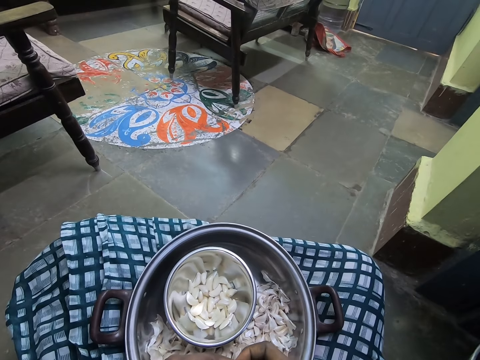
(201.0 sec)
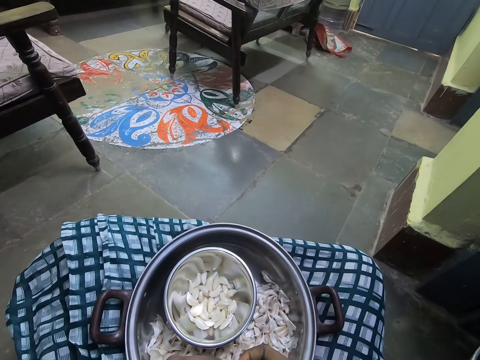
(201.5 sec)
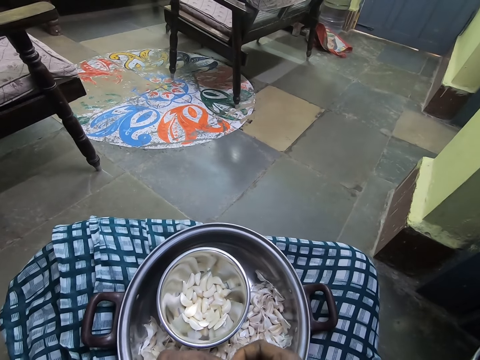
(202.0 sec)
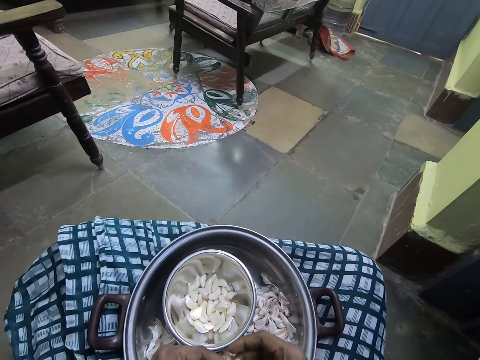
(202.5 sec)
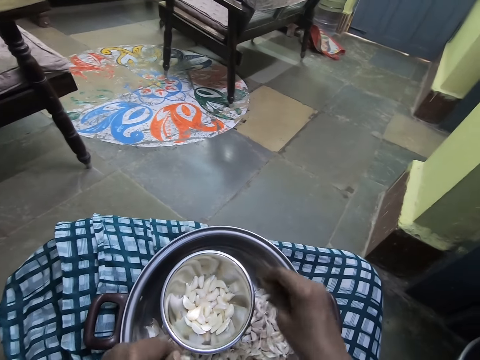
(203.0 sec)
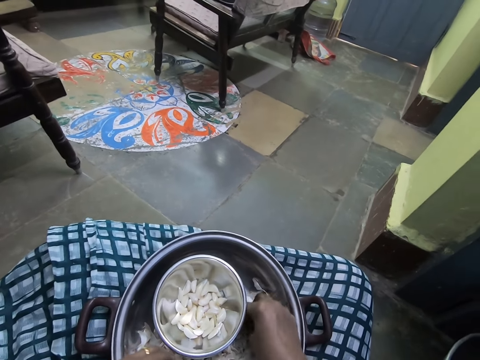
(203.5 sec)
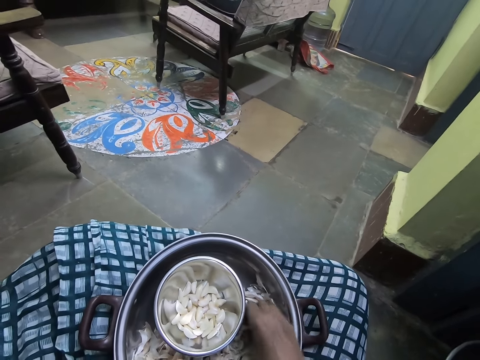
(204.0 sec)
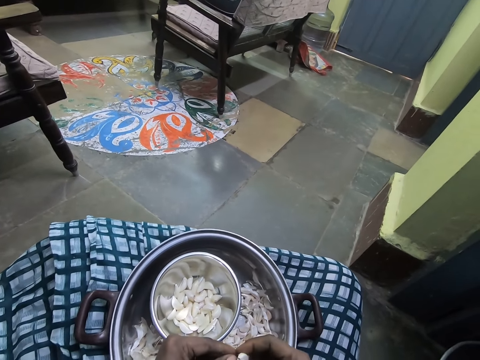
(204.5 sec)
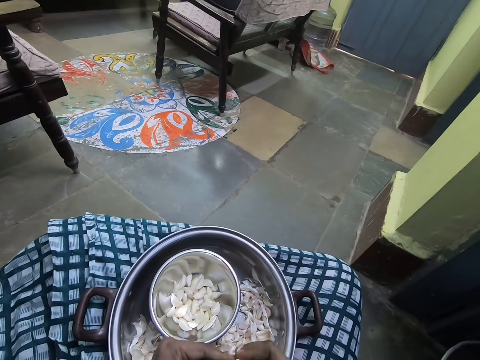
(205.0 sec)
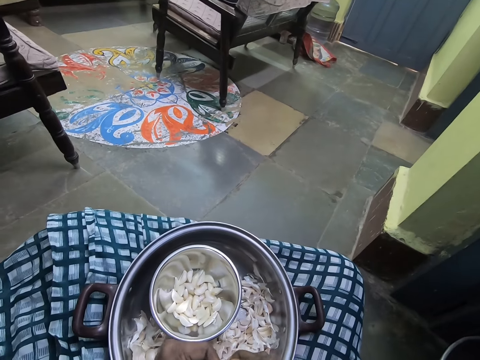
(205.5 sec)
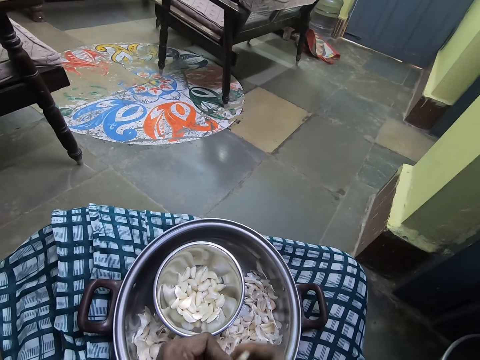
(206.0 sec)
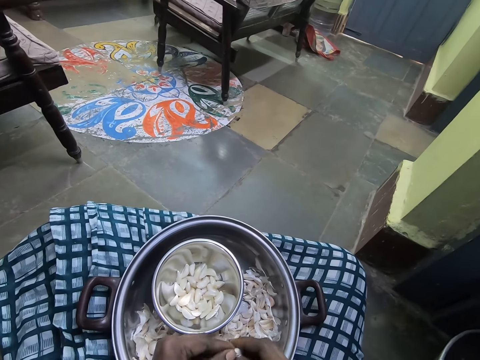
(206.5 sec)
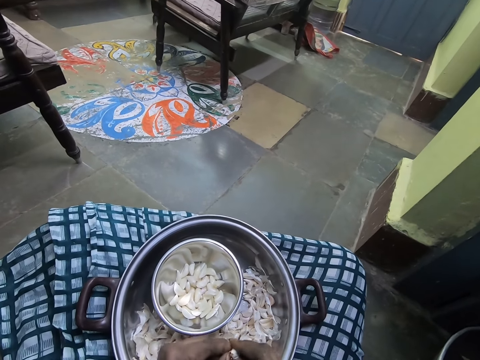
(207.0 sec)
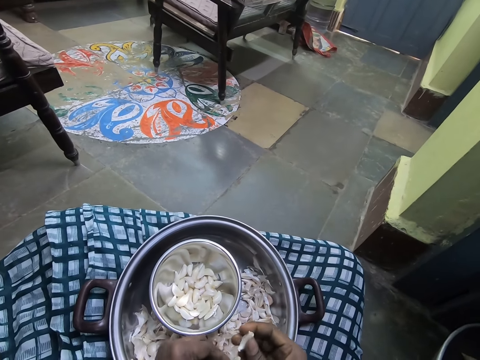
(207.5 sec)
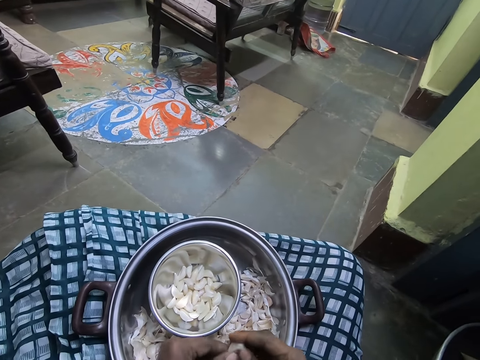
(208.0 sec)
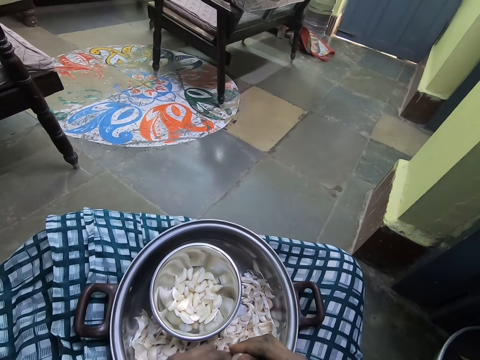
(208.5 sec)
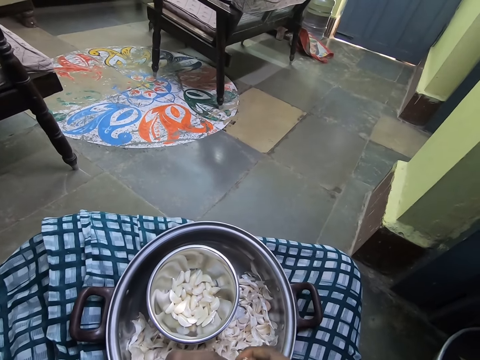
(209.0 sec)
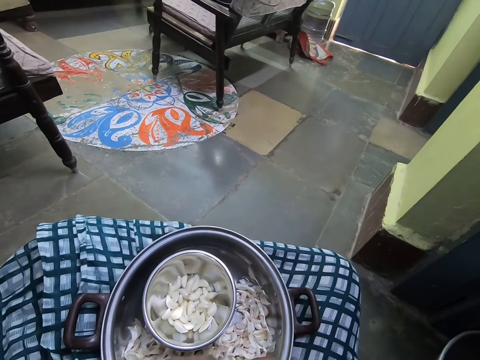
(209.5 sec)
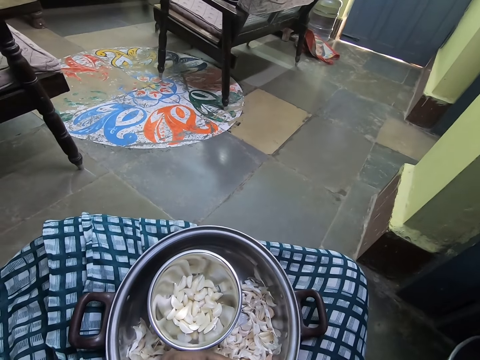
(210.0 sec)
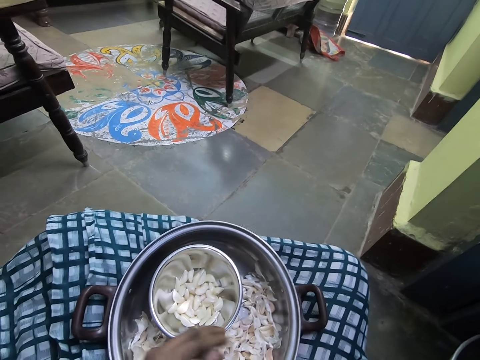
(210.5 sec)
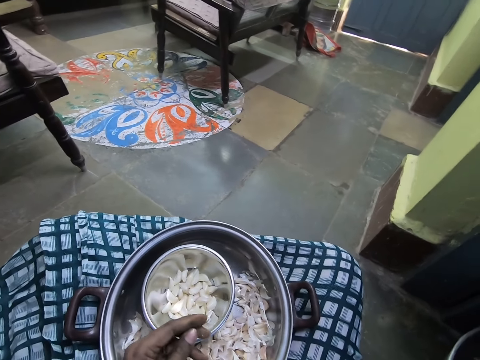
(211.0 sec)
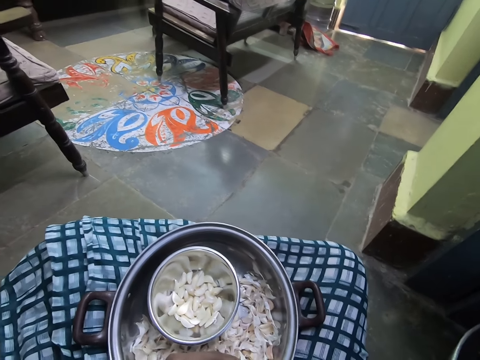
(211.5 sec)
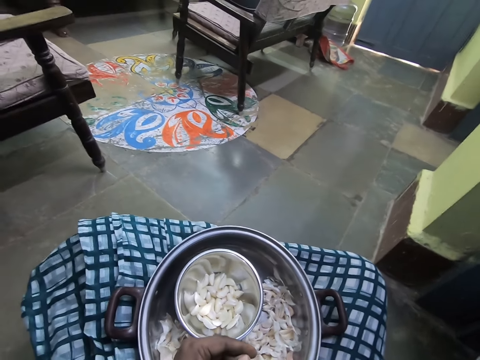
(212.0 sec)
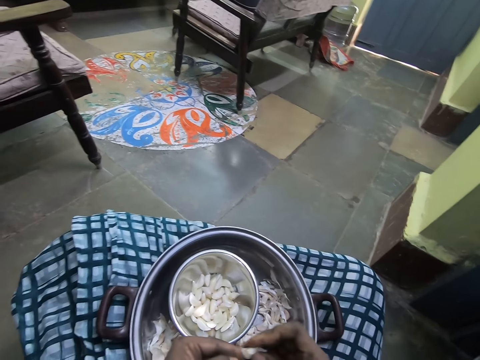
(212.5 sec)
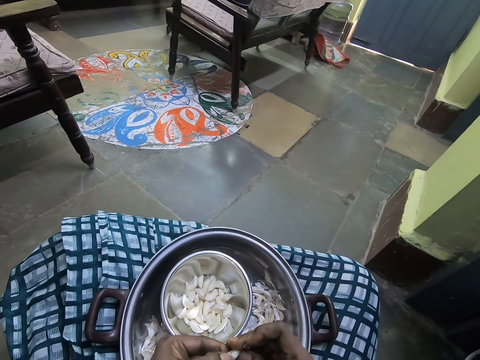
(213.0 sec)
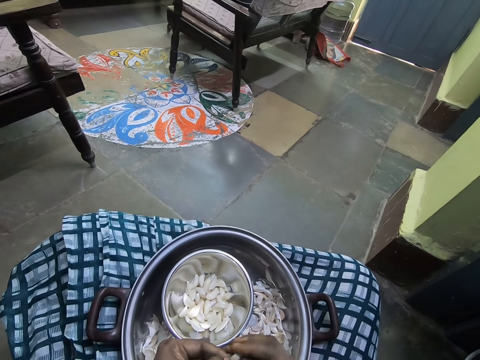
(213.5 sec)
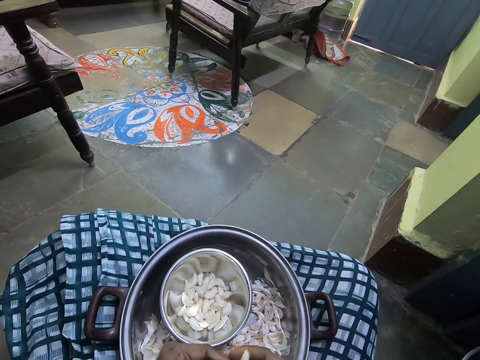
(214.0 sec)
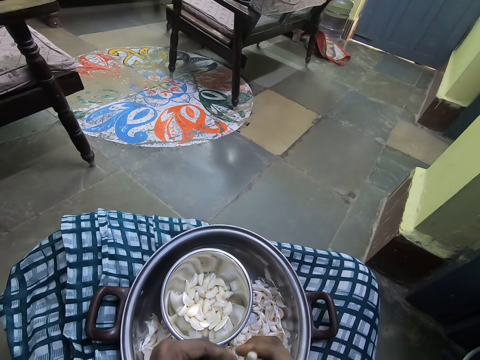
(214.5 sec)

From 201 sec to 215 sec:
The camera wearer puts a garlic clove in a bowl. They pick the garlic in the tray. They peel the garlic clove. They put the garlic skin in a pot. They peel the garlic clove. They put the garlic skin in the pot. They peel the garlic clove.

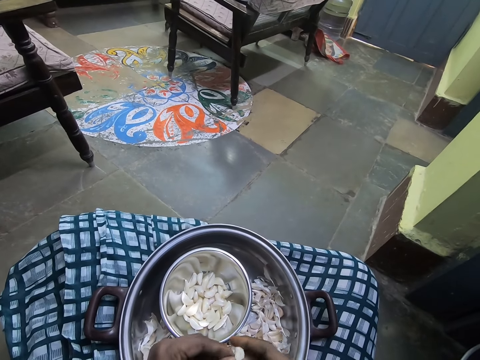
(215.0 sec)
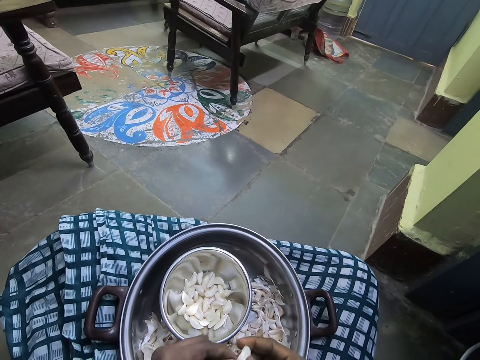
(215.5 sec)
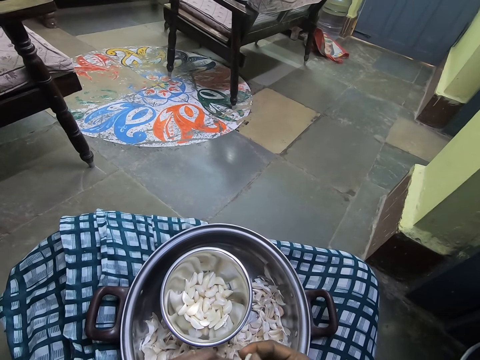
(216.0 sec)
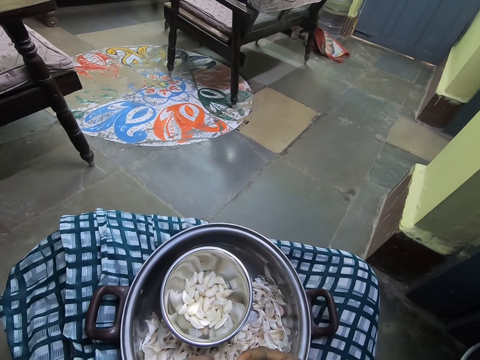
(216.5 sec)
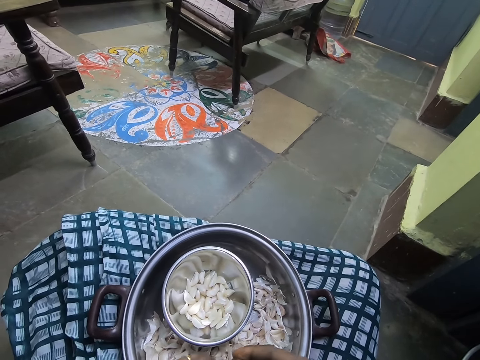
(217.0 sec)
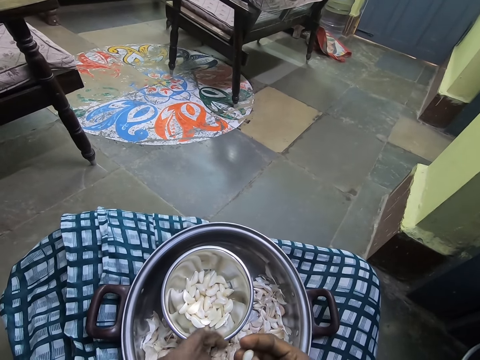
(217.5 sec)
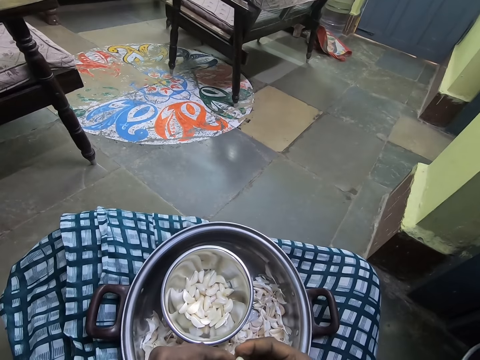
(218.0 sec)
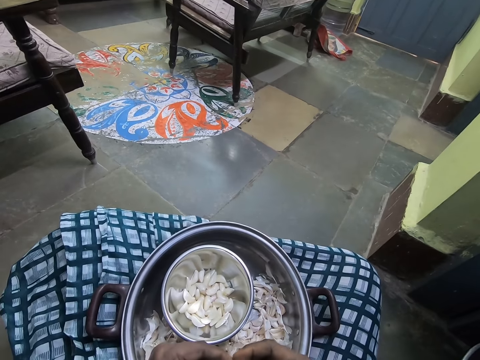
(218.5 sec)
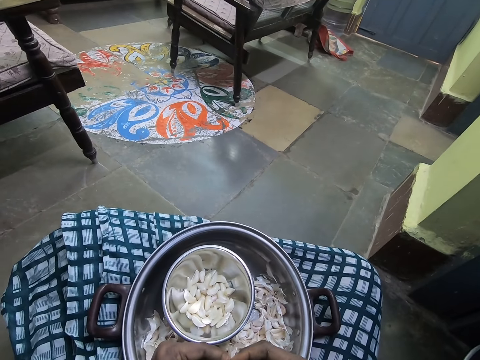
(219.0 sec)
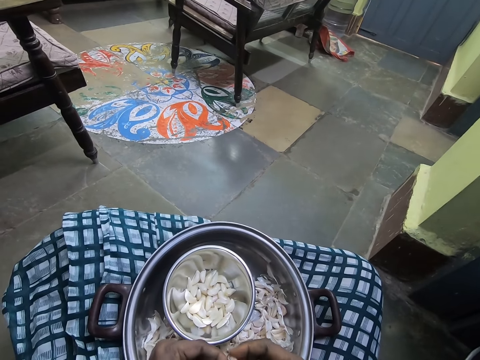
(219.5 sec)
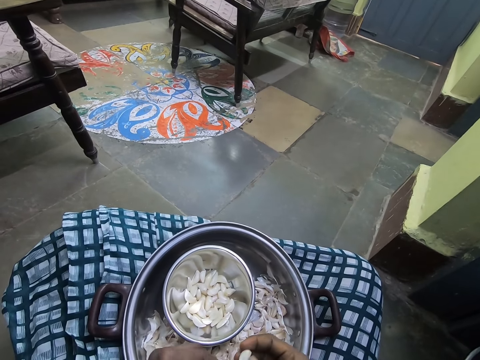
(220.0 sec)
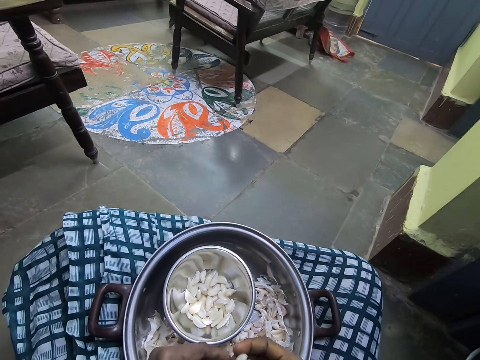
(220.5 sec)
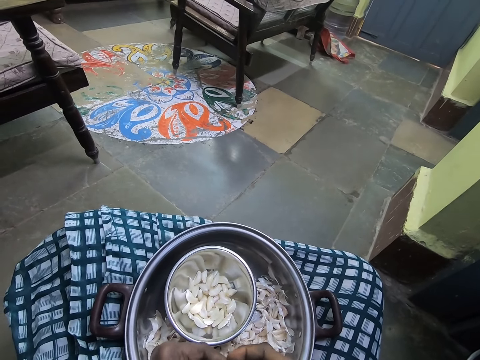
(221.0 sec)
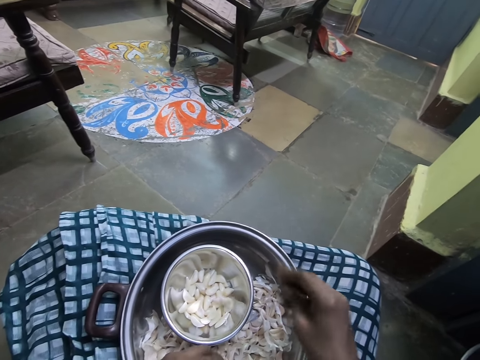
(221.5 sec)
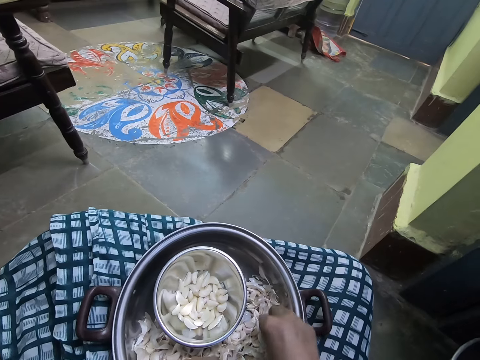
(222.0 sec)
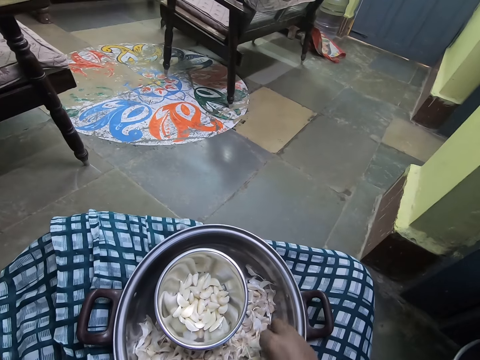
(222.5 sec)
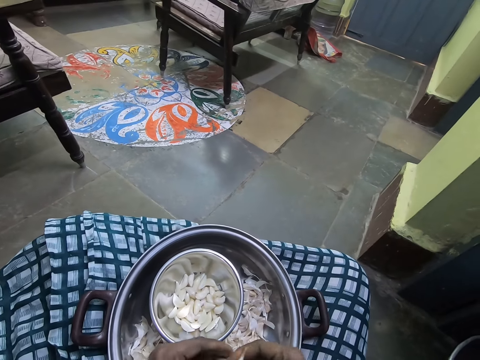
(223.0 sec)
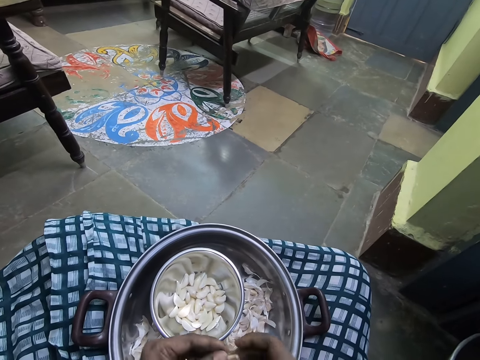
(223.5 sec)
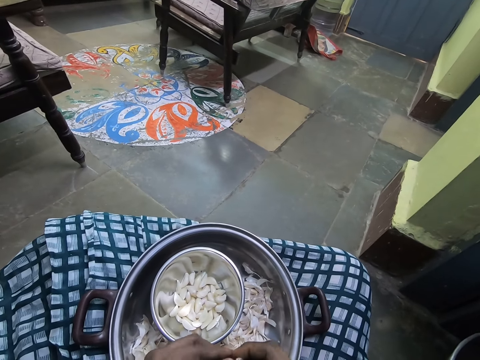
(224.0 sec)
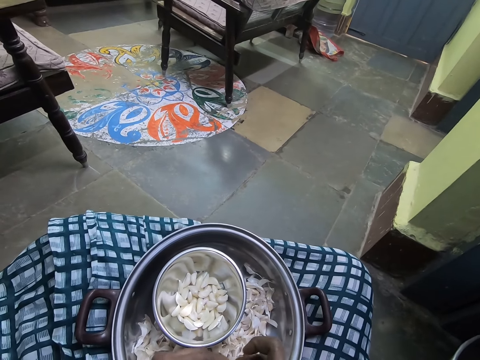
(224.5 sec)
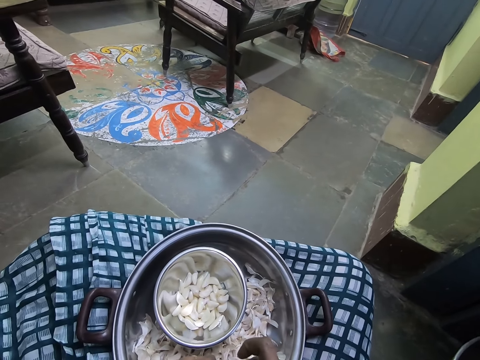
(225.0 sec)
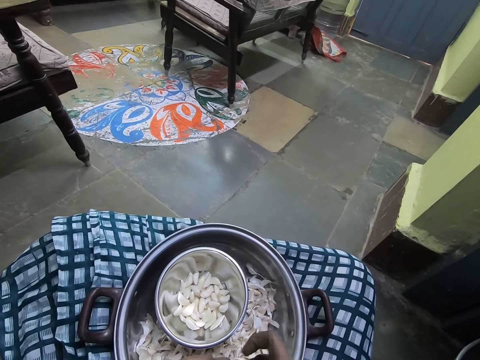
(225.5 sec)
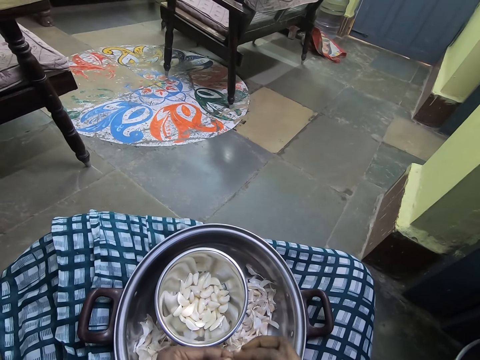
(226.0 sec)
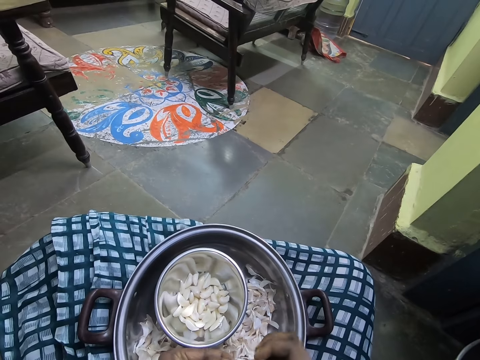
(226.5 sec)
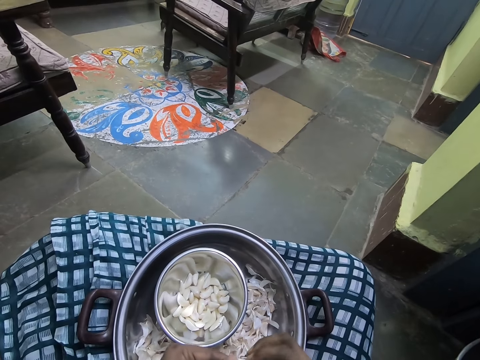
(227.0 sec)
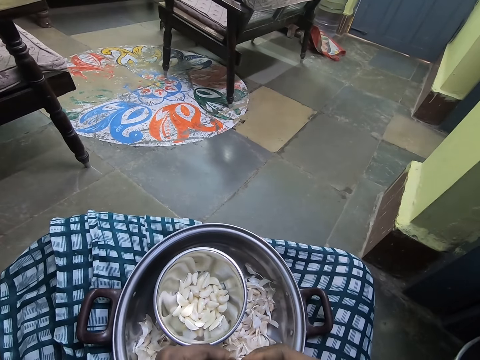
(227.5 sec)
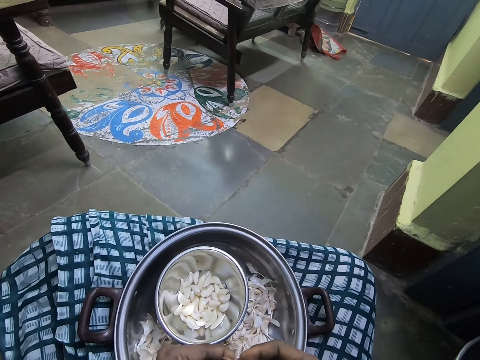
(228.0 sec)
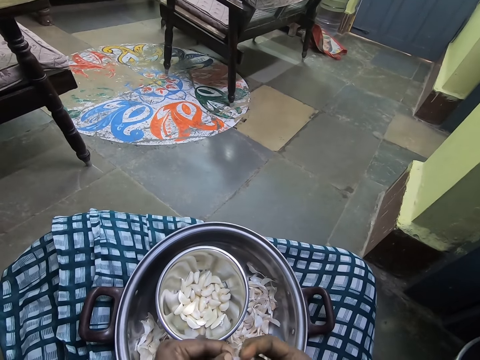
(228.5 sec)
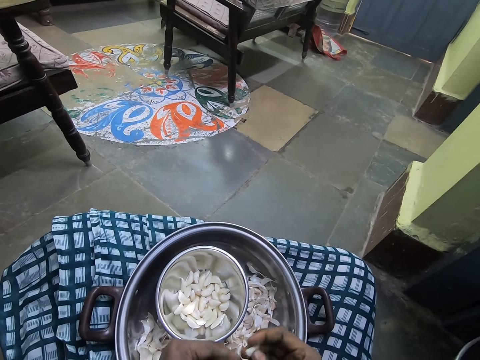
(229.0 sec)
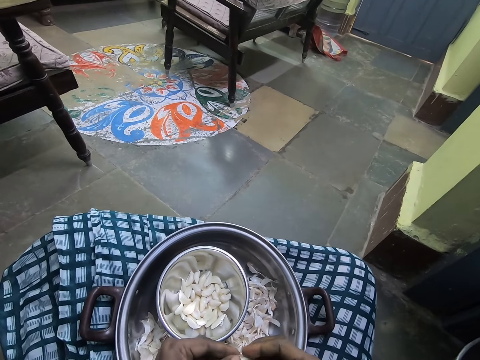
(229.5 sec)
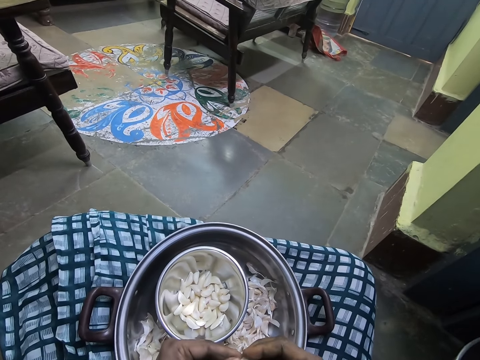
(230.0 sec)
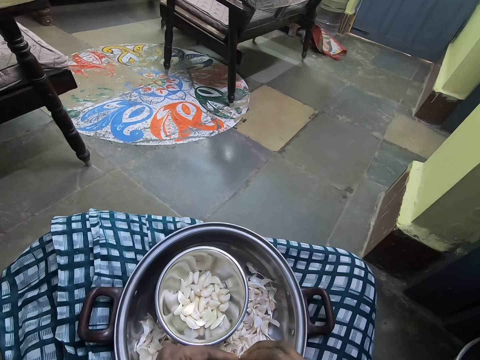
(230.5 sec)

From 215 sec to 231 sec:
The camera wearer puts the garlic skin in a pot. They peel a garlic clove. They put the garlic clove in a bowl. They pick the garlic in the tray. They peel the garlic clove.
